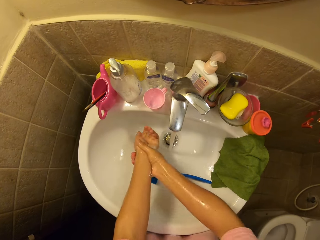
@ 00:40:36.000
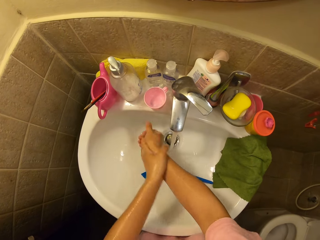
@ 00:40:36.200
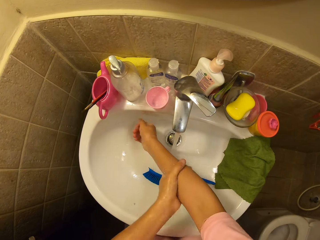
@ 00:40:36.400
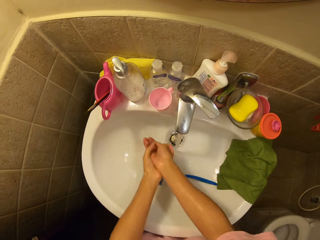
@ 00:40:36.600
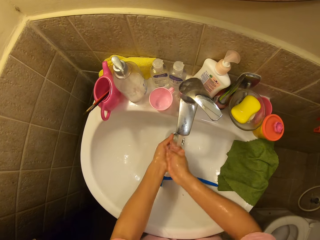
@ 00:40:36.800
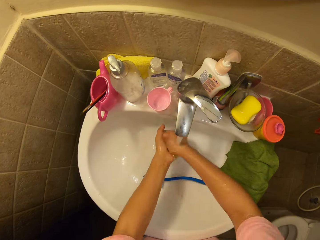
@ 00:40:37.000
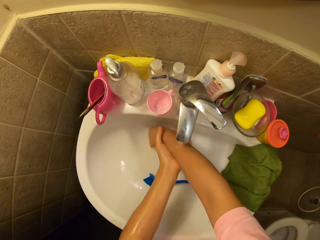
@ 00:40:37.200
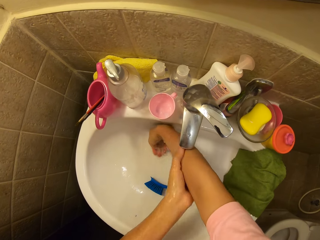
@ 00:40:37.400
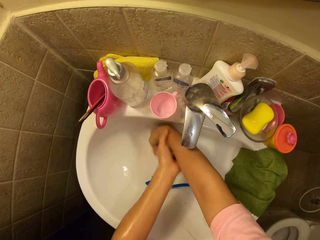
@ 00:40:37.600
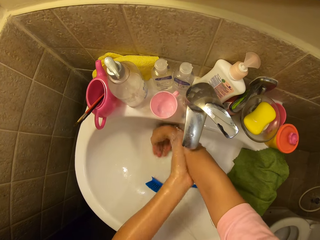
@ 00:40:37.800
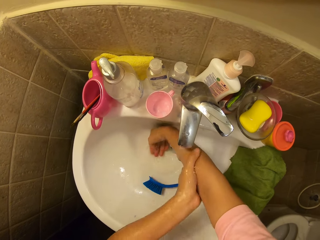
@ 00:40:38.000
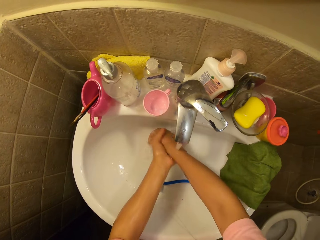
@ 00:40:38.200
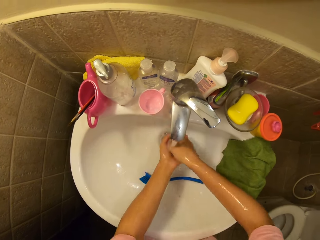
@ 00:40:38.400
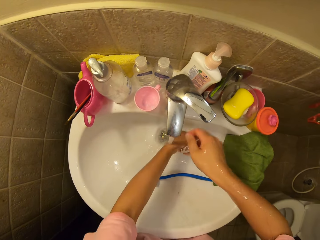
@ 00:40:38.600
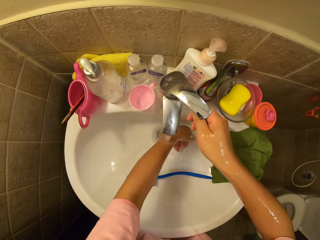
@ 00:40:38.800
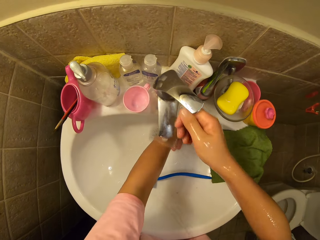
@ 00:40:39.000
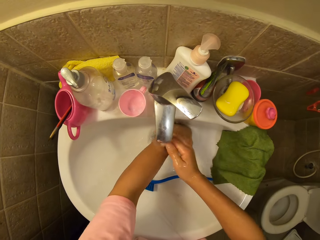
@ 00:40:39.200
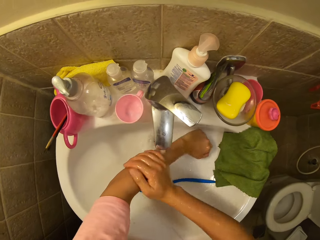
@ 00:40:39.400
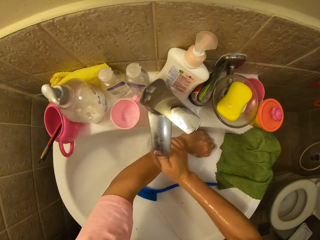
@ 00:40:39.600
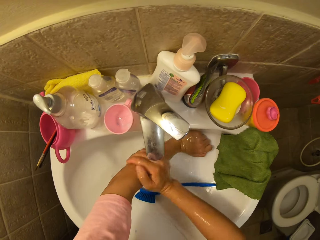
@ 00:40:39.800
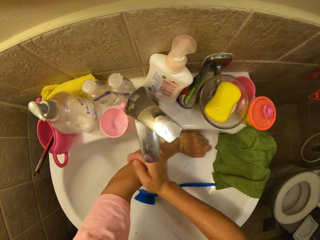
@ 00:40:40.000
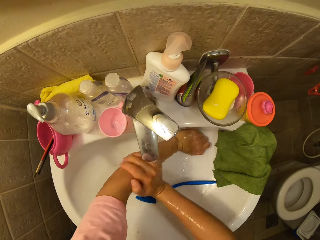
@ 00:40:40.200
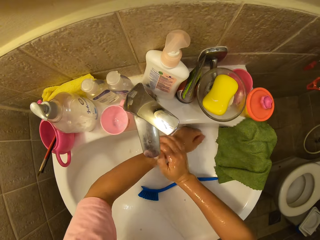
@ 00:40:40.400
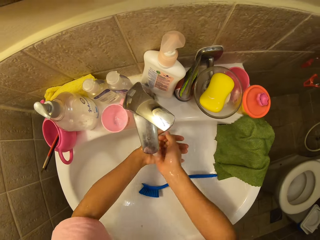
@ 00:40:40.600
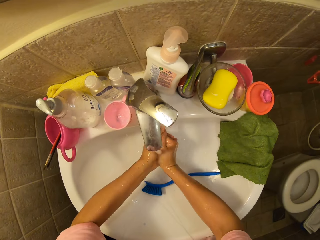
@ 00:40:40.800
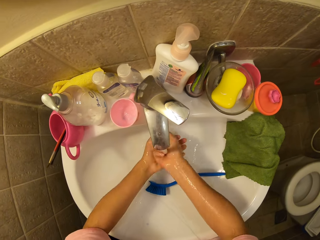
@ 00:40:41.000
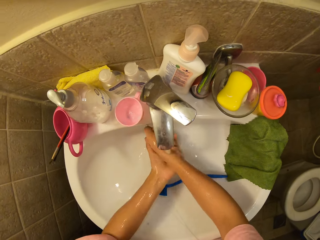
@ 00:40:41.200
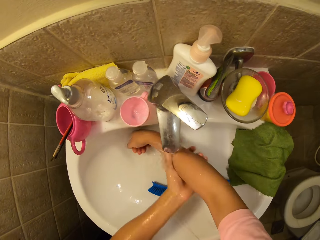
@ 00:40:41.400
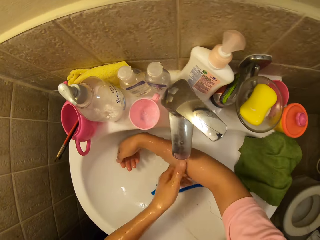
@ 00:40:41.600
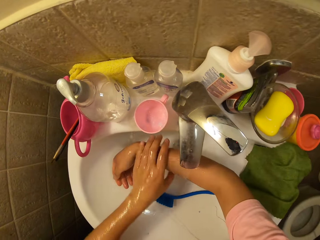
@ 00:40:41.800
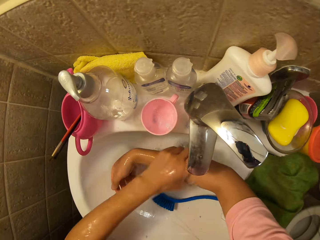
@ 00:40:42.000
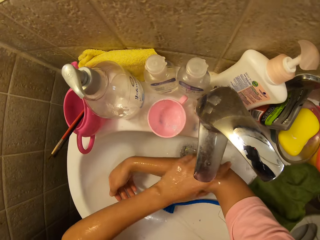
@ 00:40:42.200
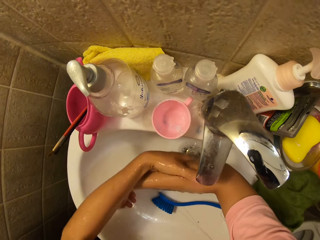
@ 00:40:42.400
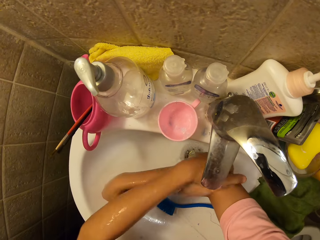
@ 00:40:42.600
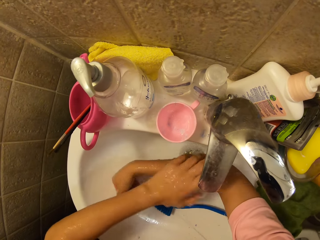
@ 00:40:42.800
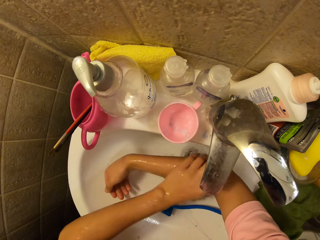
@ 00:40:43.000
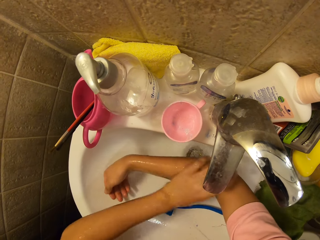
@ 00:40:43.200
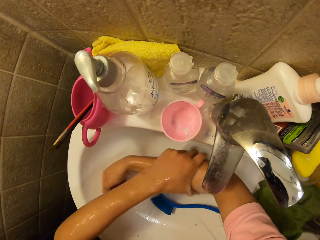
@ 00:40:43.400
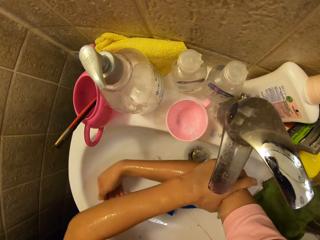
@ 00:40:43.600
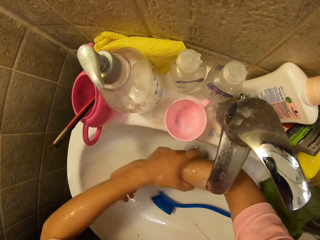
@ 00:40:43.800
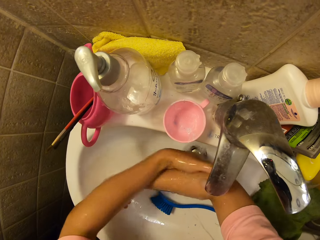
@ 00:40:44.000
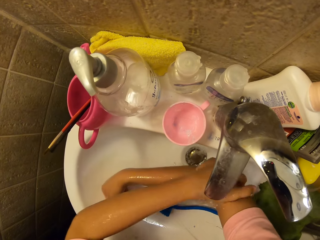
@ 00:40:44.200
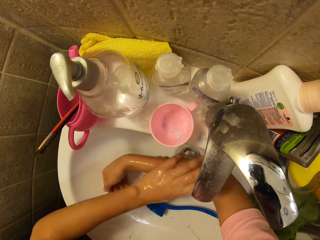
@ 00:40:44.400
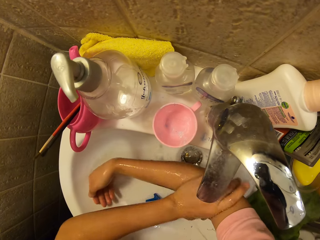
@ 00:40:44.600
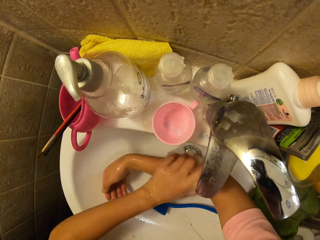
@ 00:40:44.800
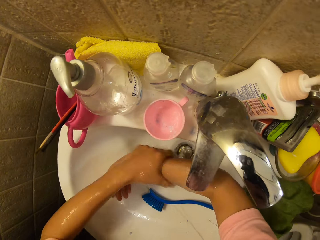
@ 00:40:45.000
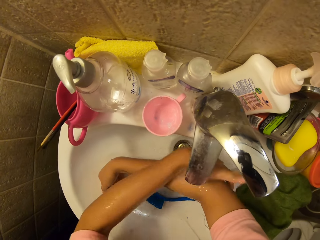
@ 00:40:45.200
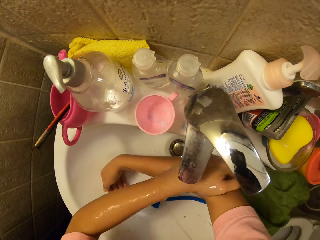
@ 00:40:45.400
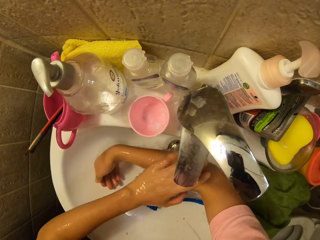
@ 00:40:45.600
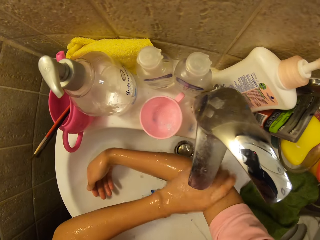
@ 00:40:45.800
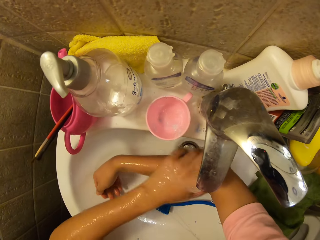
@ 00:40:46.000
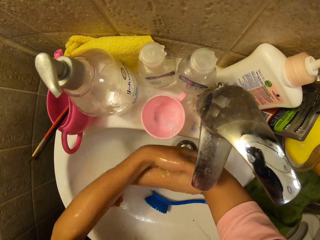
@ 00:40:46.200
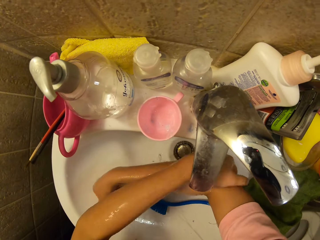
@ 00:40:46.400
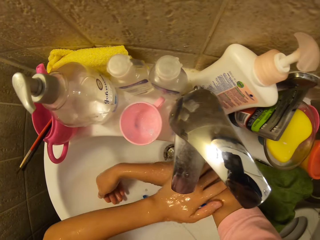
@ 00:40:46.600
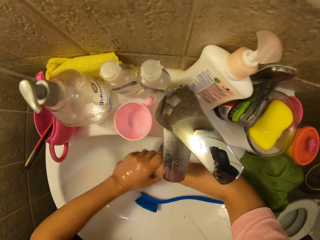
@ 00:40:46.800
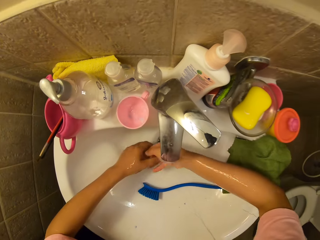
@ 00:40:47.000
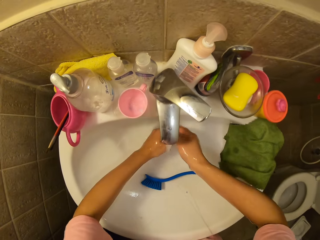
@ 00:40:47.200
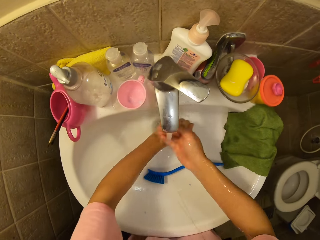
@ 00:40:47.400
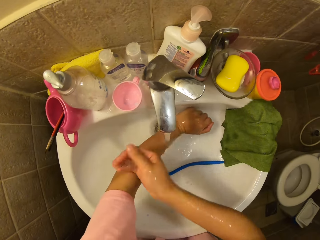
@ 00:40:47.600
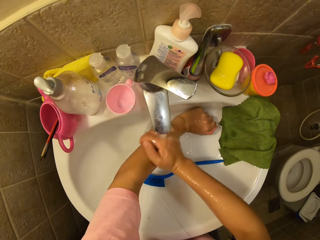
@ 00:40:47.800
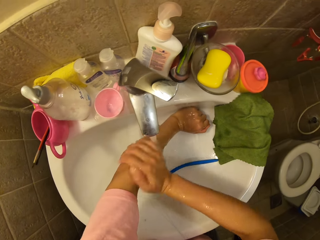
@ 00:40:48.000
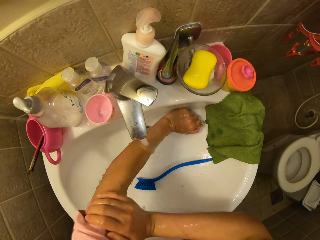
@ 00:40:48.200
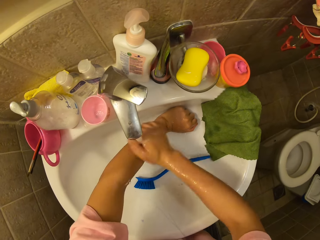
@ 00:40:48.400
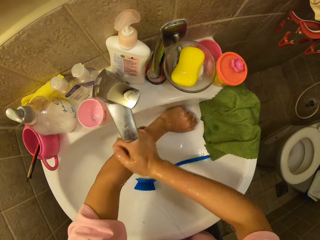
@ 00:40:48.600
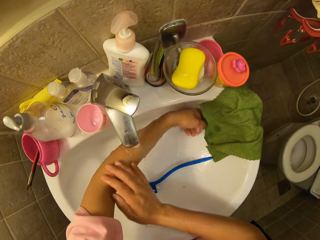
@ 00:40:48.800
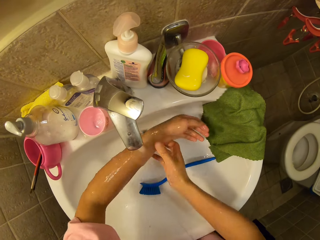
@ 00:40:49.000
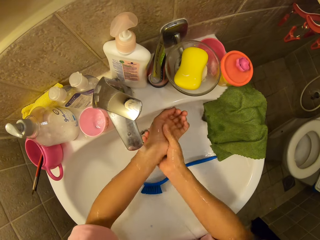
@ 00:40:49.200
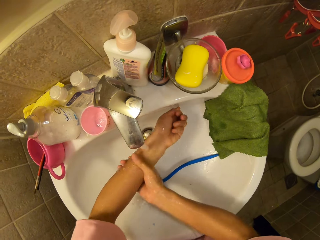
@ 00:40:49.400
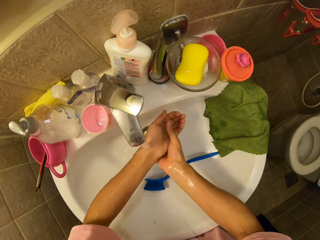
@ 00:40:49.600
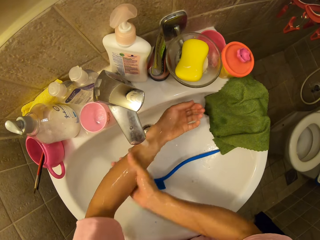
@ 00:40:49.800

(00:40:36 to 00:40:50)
The camera wearer rinses the hands. He rinses his hands repeatedly.

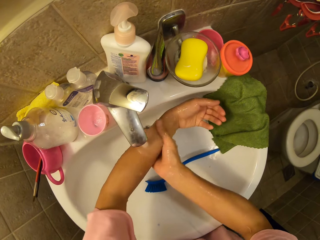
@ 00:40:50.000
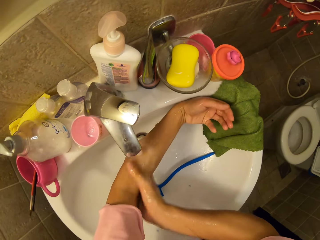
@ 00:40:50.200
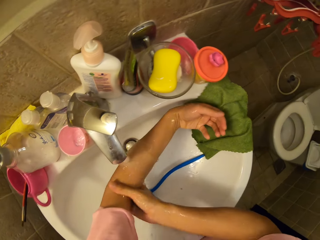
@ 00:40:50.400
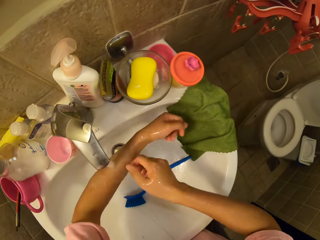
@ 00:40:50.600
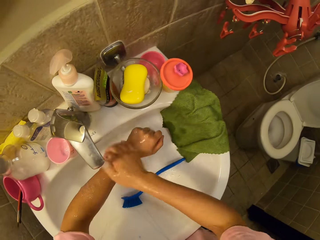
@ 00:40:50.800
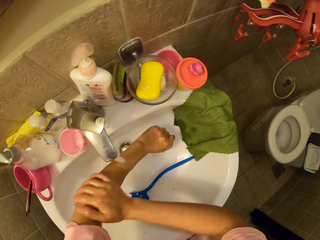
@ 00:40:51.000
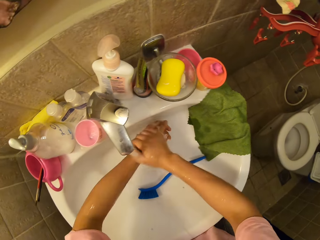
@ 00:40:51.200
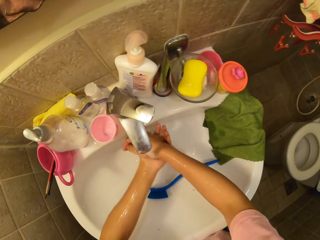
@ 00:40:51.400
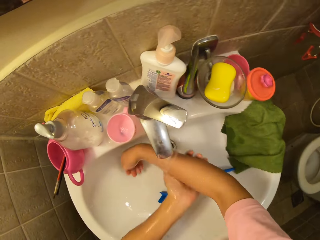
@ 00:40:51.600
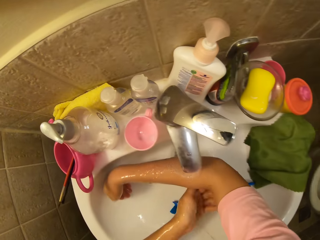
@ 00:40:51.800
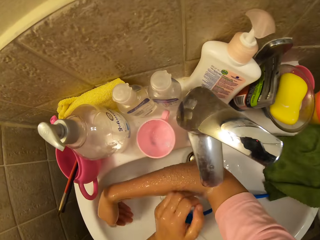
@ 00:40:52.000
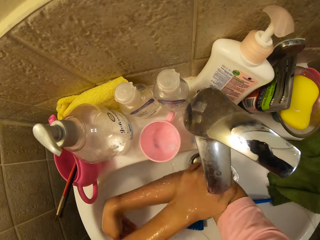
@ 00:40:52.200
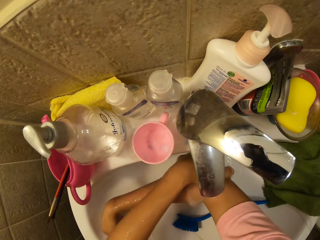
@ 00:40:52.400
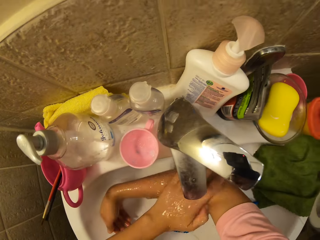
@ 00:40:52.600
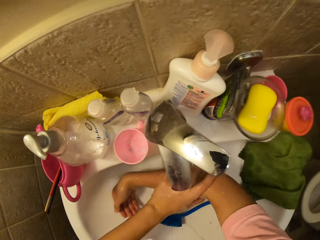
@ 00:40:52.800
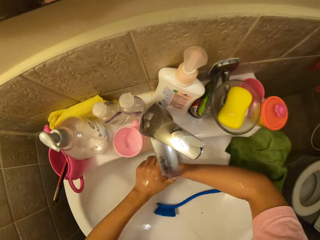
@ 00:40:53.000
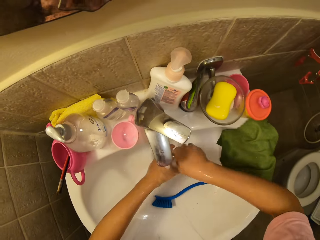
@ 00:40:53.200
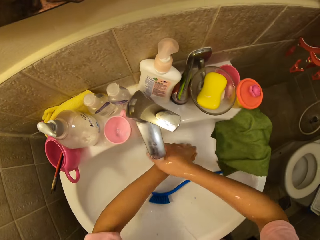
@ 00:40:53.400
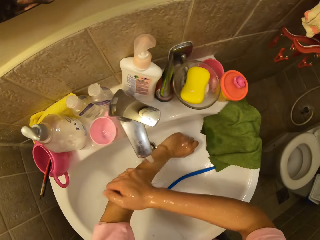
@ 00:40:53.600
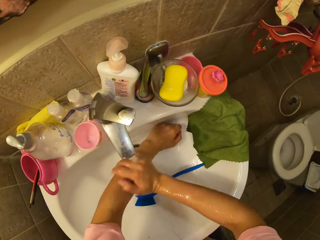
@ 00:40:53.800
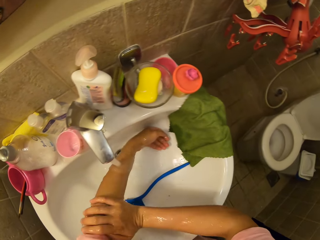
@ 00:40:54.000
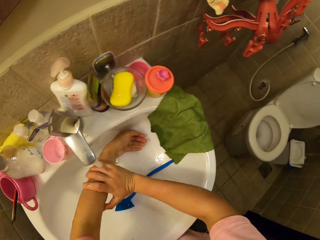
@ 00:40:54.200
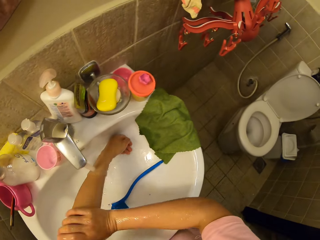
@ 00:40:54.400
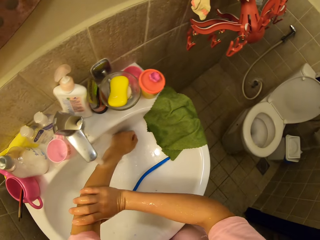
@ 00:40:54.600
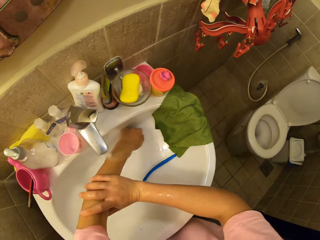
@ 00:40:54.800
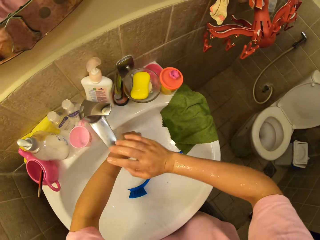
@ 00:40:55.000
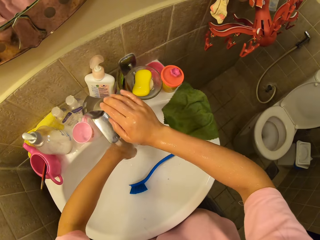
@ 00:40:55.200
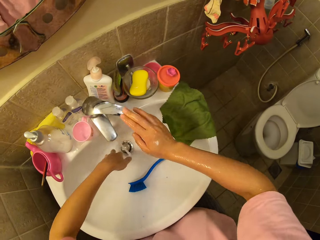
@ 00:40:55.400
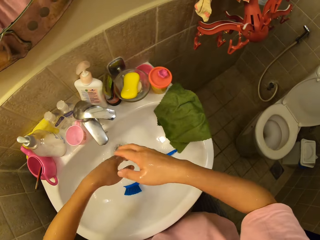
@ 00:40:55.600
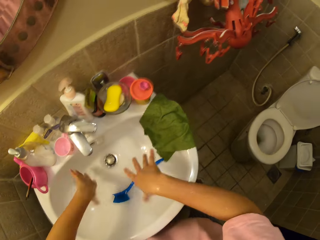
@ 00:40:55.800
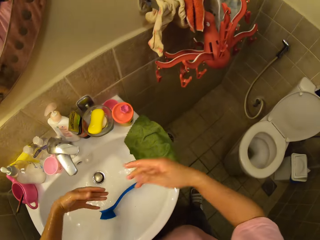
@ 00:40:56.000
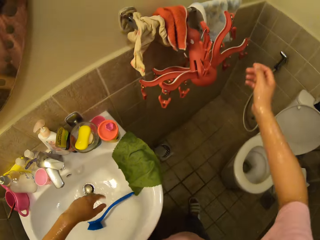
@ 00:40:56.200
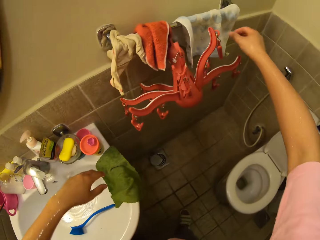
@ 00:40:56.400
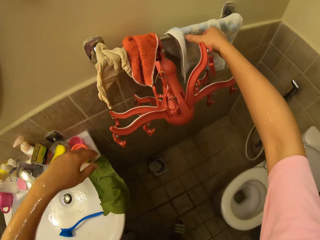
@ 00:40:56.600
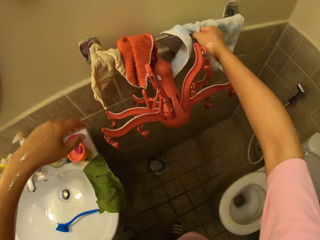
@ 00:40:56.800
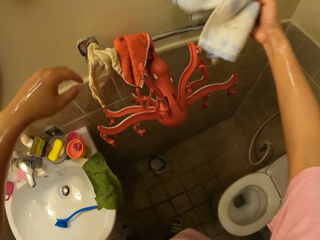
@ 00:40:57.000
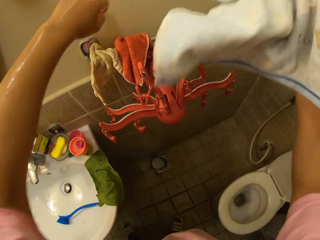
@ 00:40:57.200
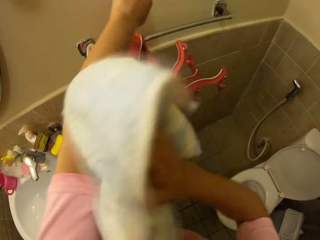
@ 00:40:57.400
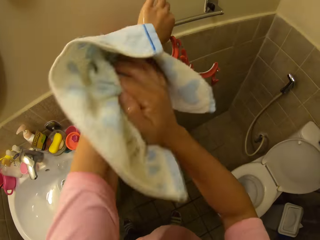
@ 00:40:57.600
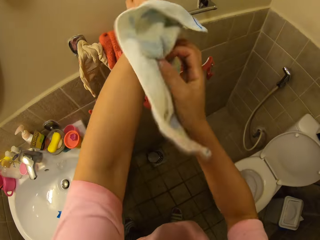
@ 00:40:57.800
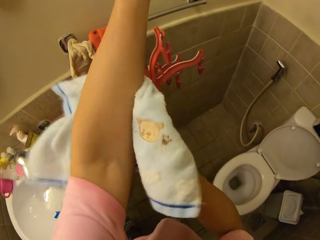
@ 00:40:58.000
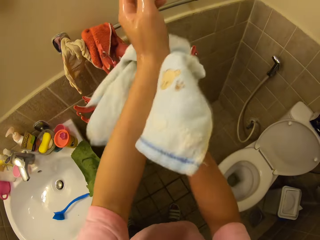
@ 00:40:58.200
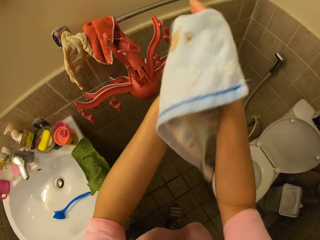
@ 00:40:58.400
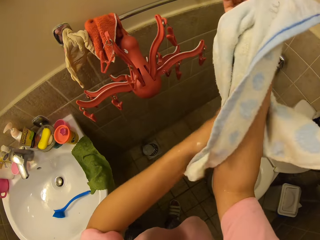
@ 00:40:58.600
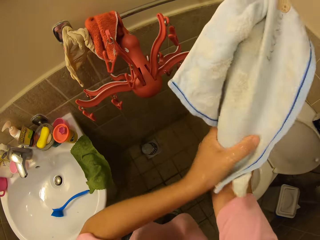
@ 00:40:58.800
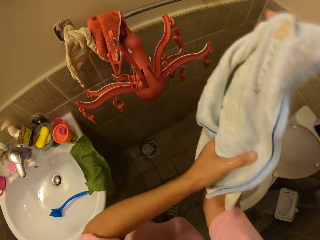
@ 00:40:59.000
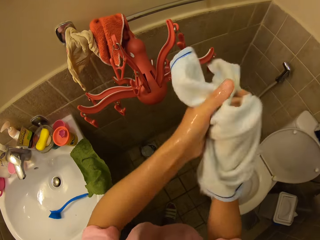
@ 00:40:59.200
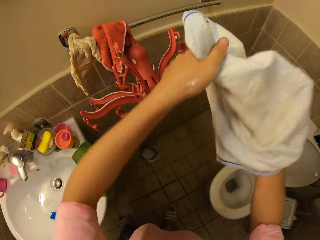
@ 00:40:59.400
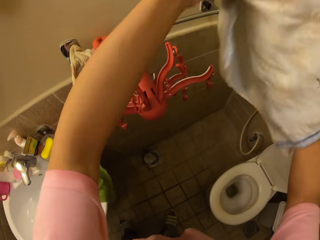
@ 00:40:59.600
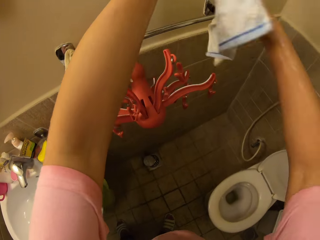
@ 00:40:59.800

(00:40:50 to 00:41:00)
The camera wearer rinses his hands repeatedly. He closes the tap. He shakes off the excess water in his hands. He takes the towel. He wipes his hands with the towel. He wipes his hands with the towel again.
